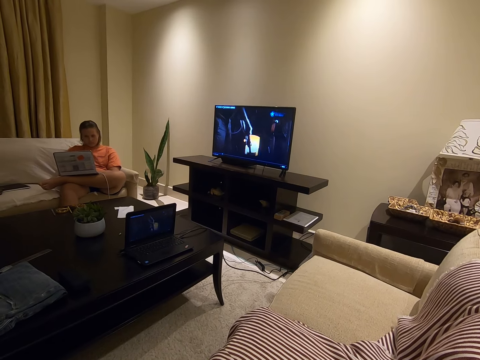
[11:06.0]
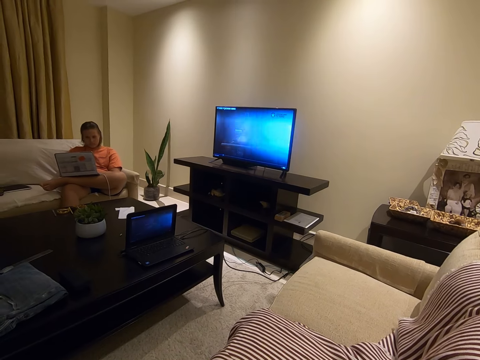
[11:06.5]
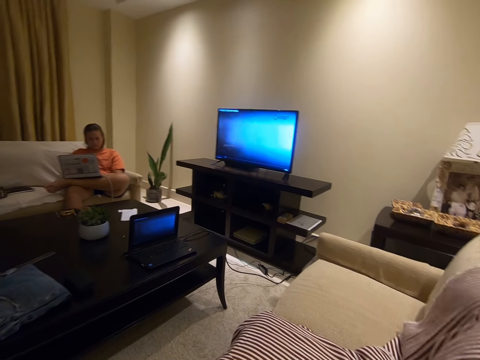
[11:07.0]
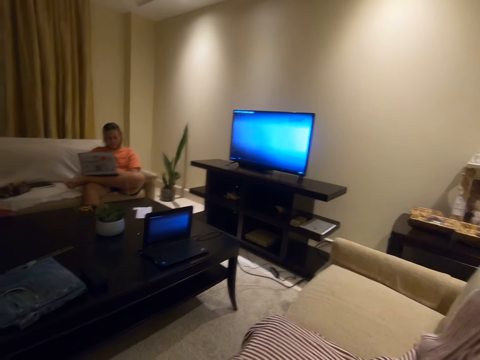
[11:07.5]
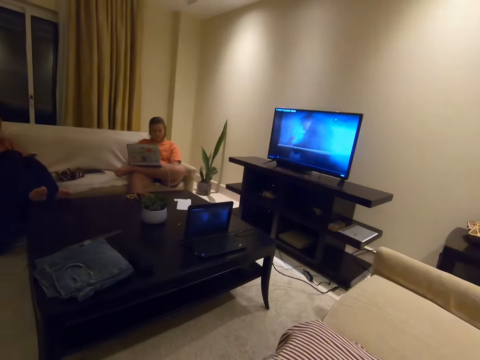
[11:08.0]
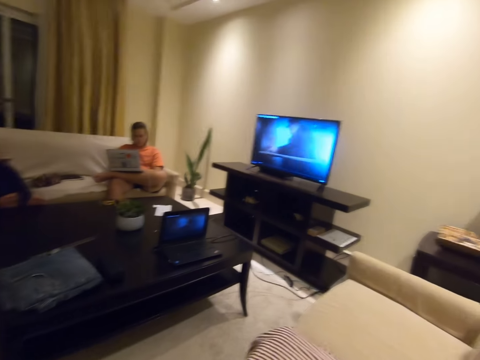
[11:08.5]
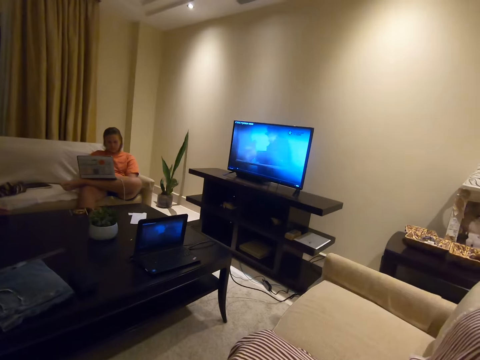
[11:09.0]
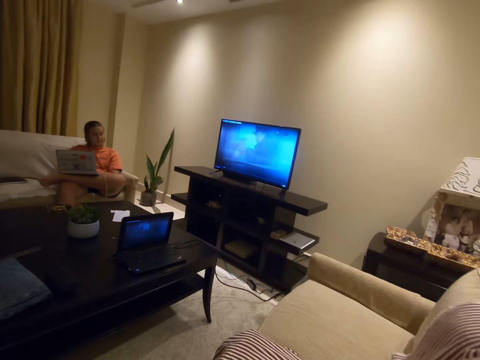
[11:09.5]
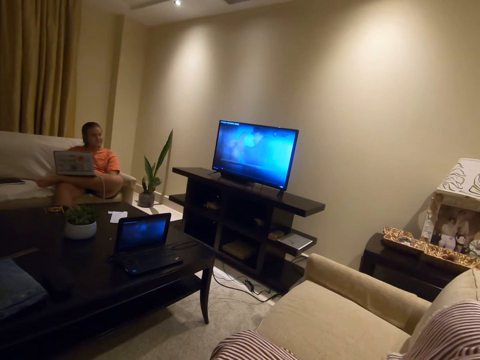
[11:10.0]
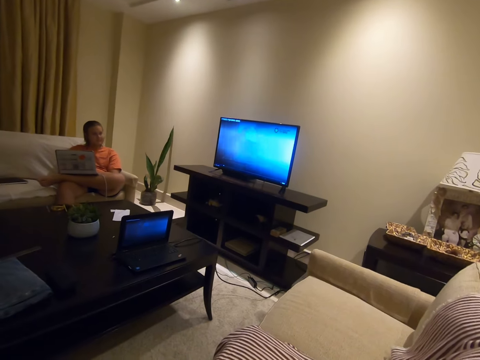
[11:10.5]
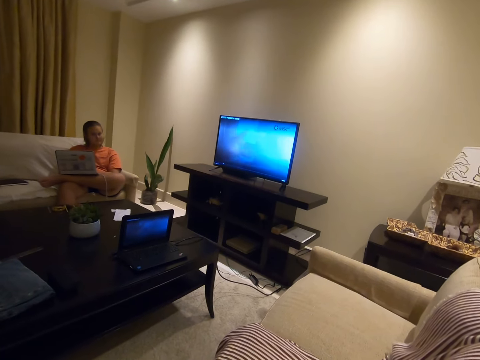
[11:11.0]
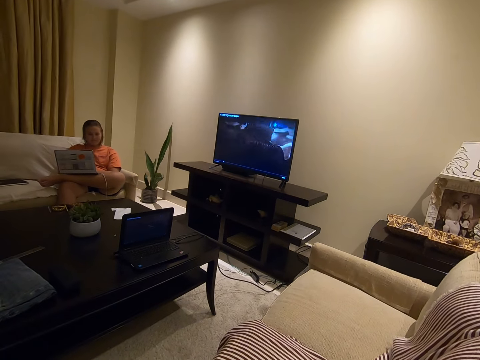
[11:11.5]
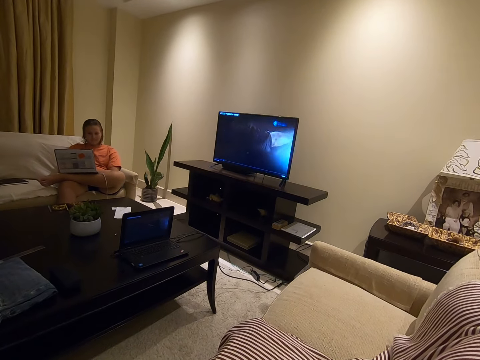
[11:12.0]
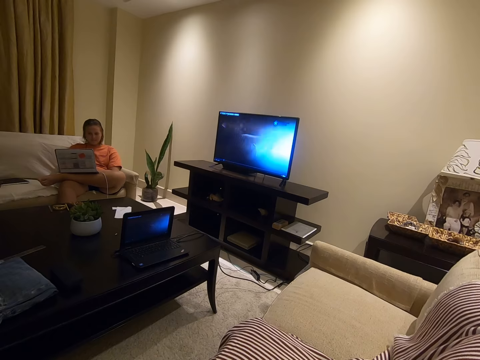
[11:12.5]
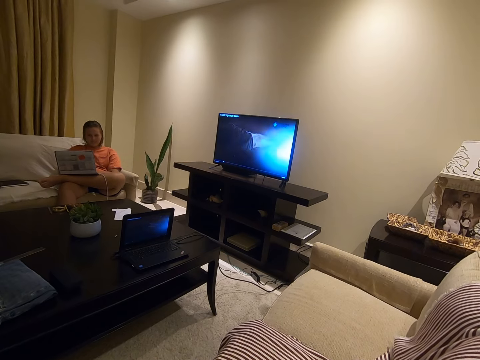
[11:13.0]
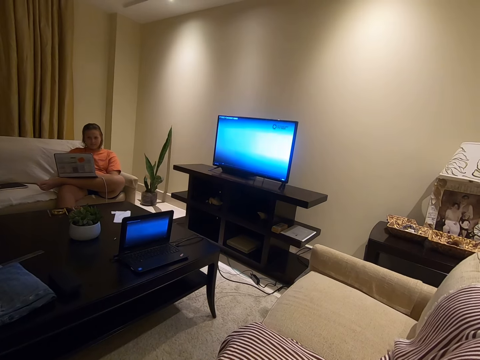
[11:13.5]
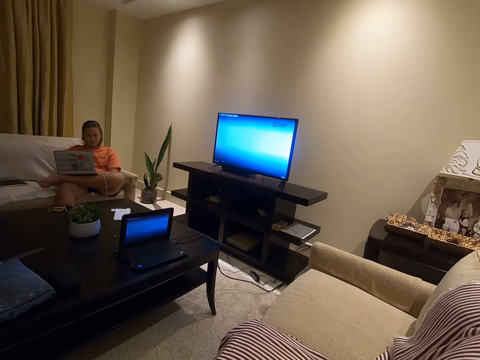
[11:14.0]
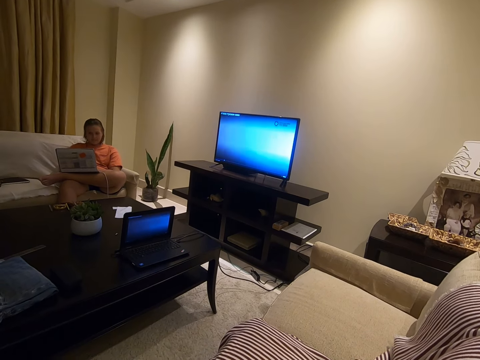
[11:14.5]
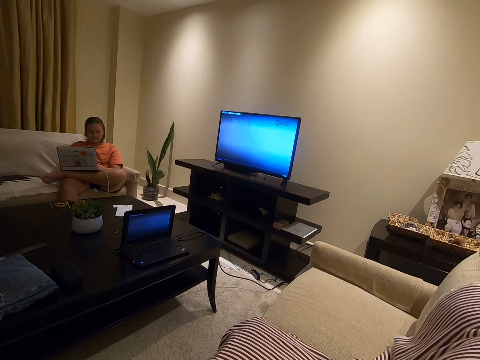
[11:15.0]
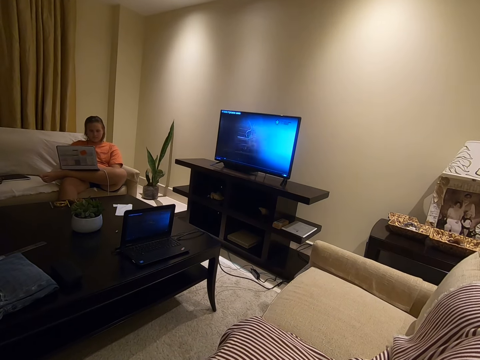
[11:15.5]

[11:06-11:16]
A person sits on the couch. A lady looks around. A man lifts his head.

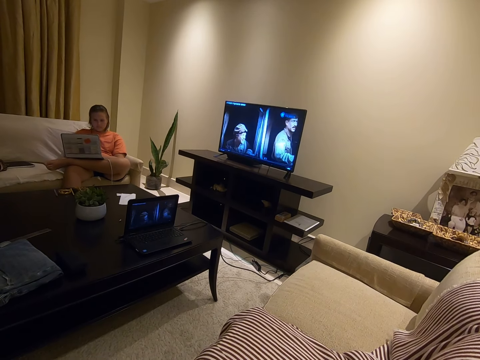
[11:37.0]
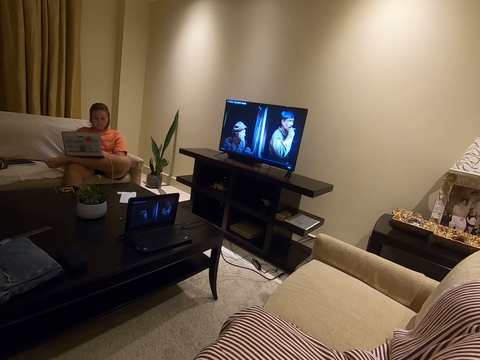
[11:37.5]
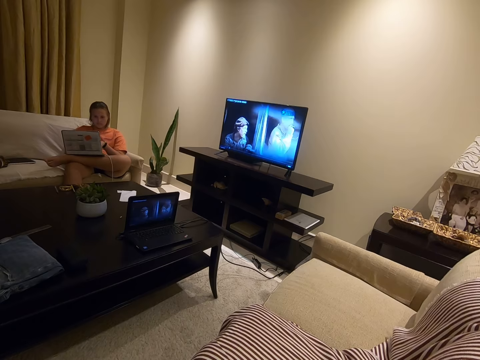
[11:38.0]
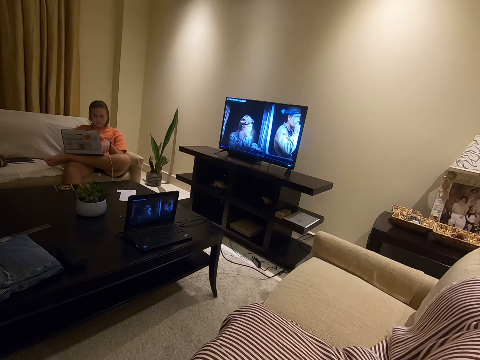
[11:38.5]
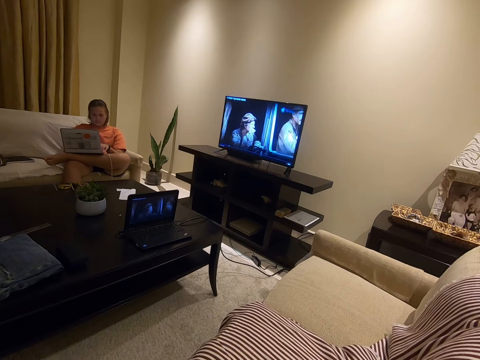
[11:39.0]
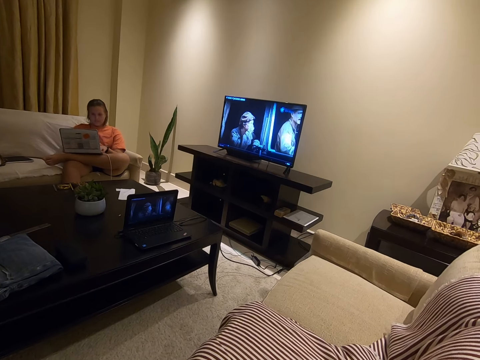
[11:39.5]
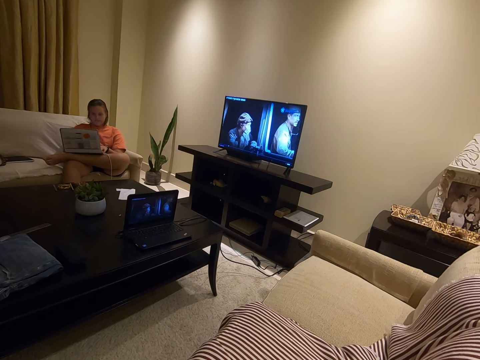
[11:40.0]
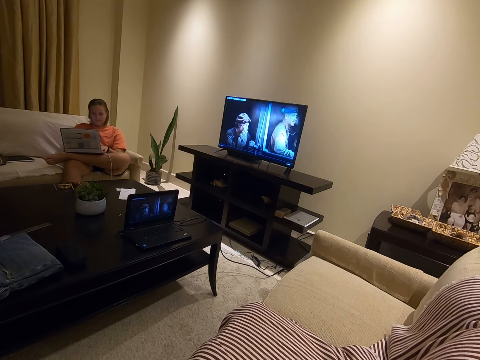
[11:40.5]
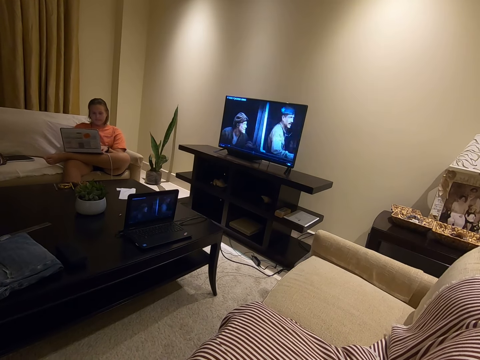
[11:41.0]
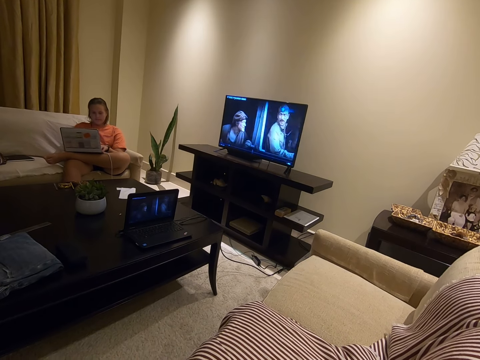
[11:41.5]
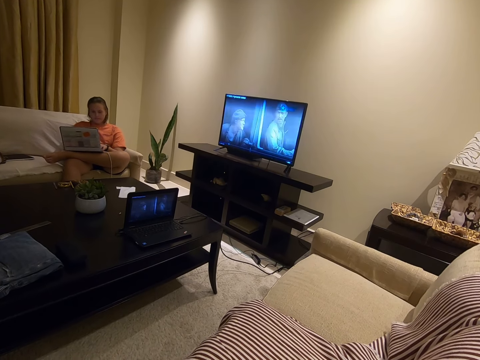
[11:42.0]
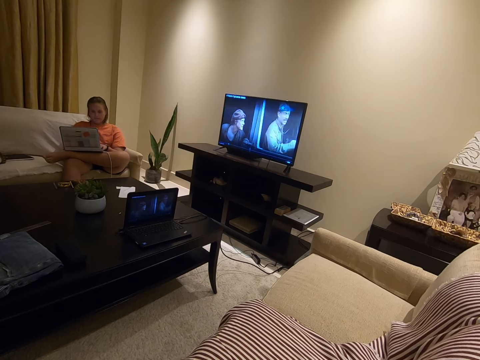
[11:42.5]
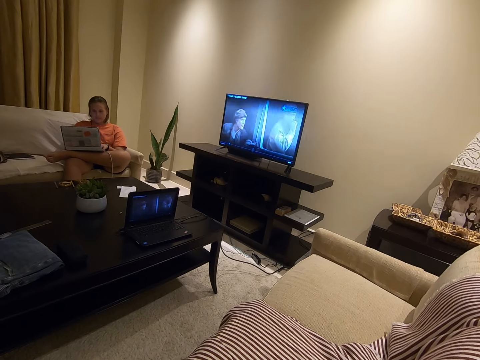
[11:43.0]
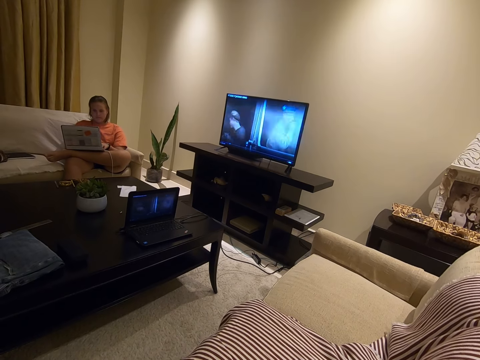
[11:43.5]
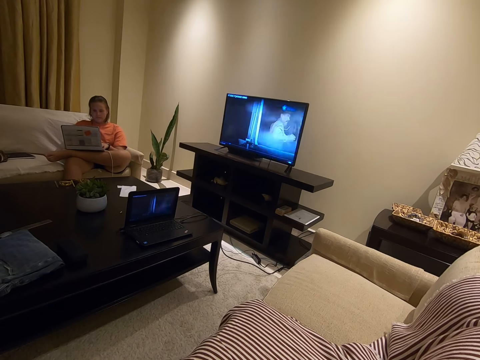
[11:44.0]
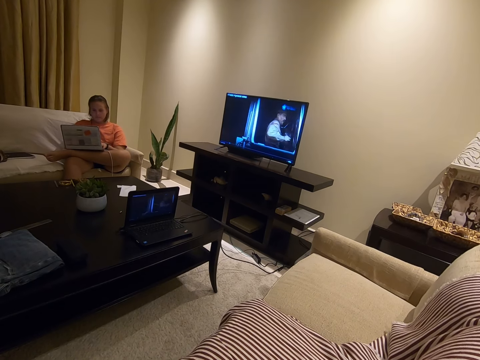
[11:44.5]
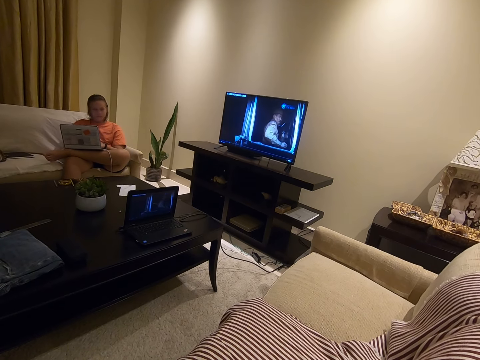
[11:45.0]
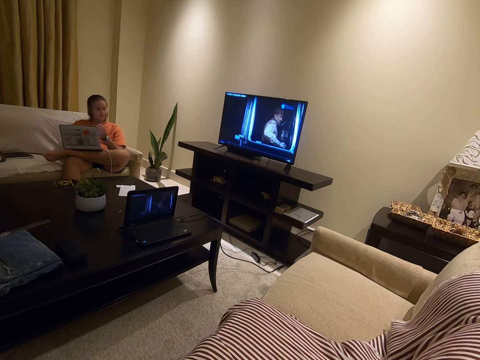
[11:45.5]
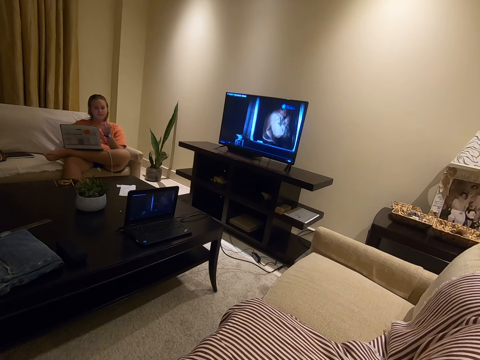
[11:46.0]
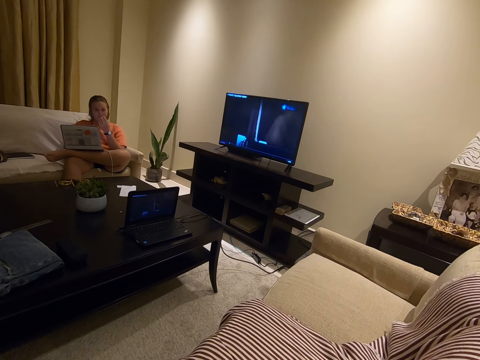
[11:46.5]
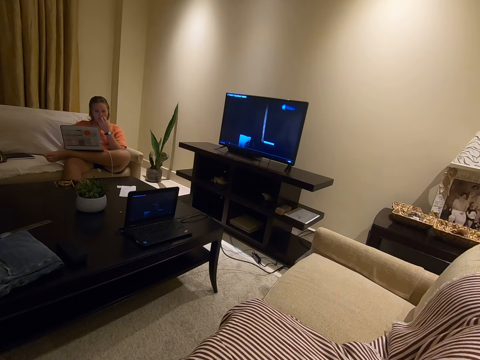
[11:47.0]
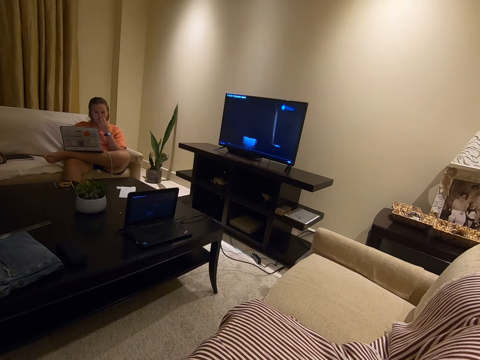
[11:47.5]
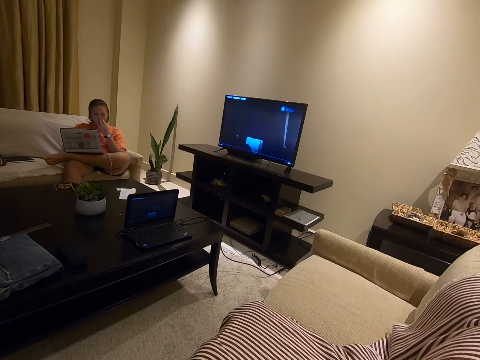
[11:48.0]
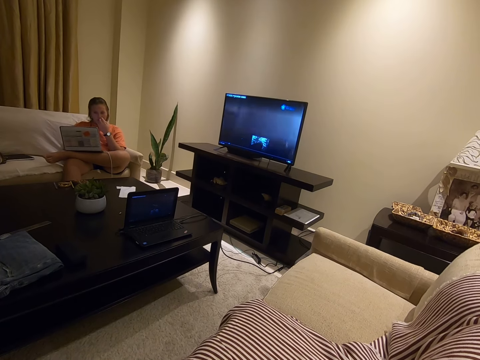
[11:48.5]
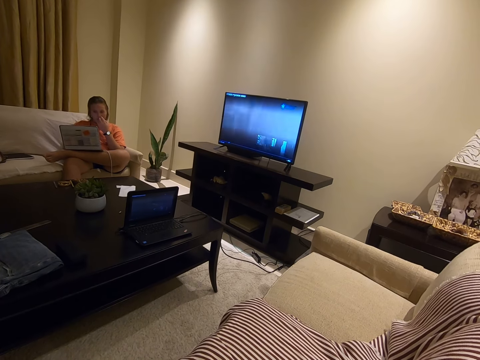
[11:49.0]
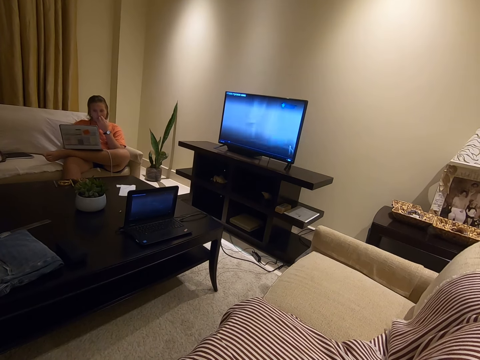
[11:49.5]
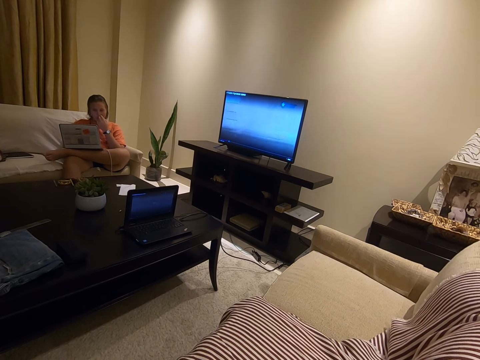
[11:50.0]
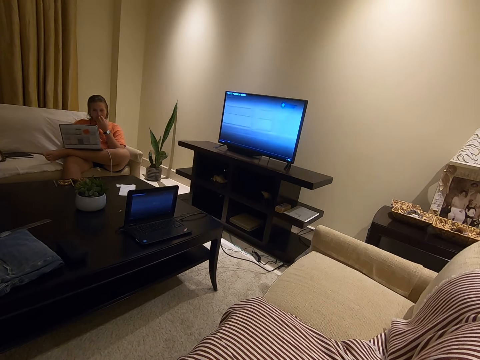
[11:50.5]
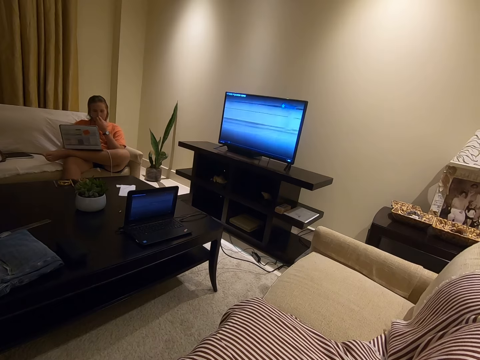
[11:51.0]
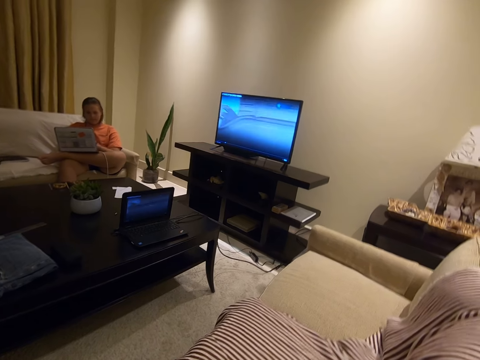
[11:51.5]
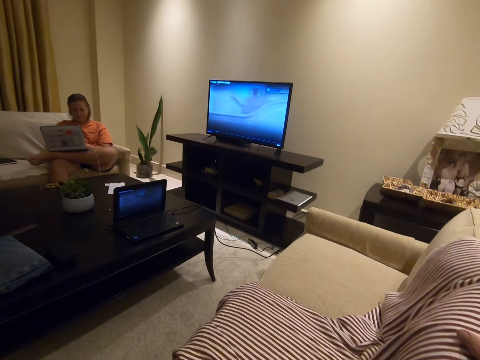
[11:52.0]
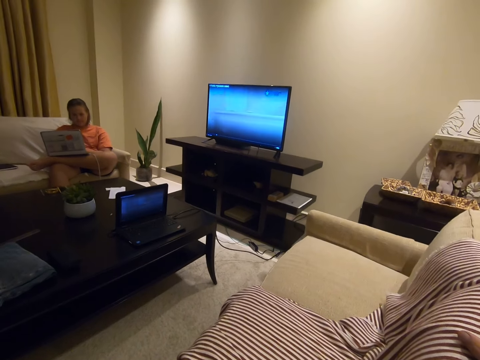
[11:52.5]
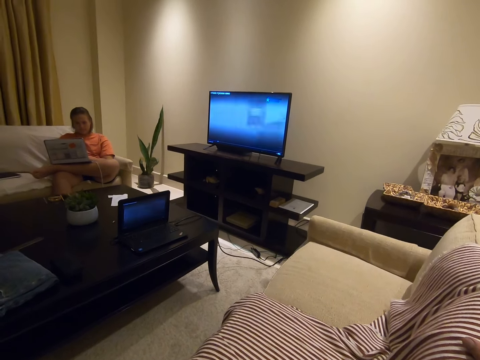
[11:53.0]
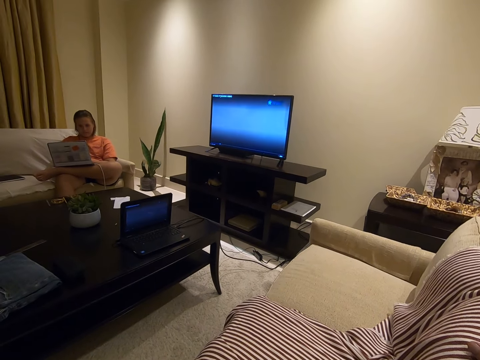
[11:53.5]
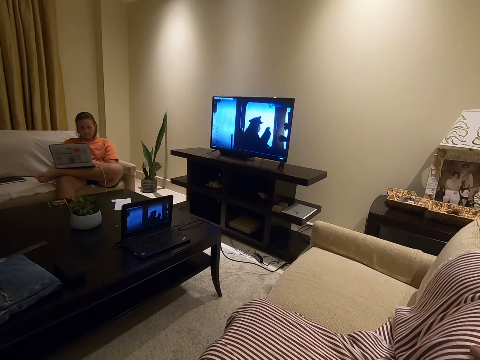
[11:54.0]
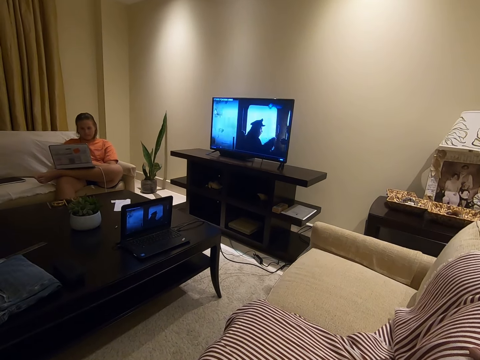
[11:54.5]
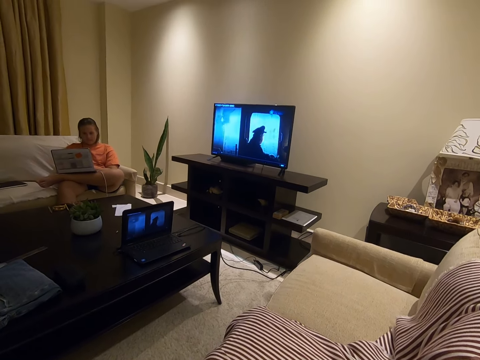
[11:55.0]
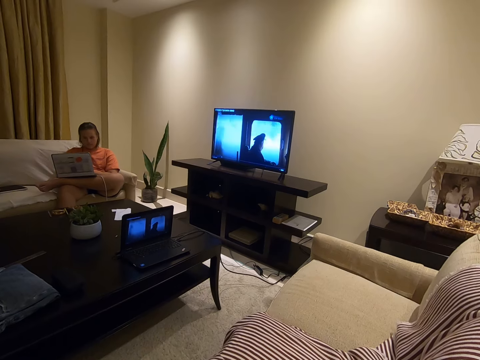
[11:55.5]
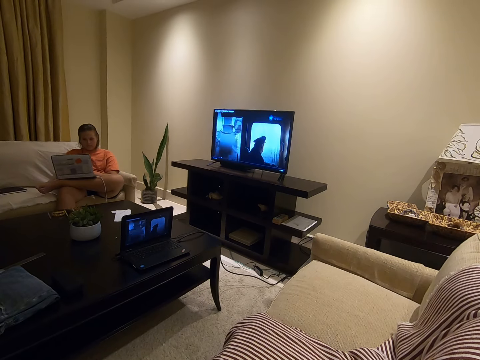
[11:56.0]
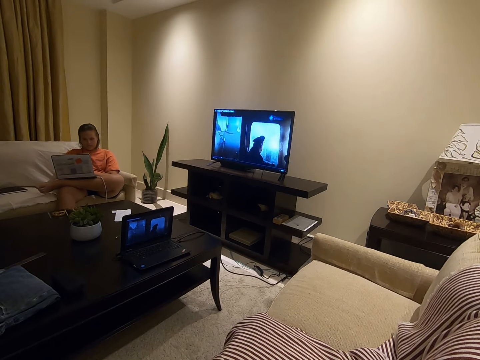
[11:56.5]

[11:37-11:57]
A lady operates the computer and moves her hand on the keyboard. She lifts a hand and moves the hand to her mouth. She moves the hand to the laptop.
